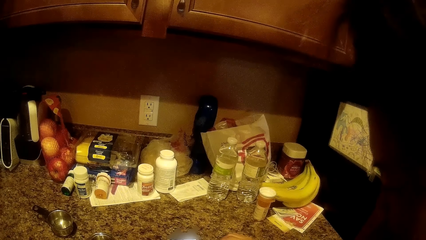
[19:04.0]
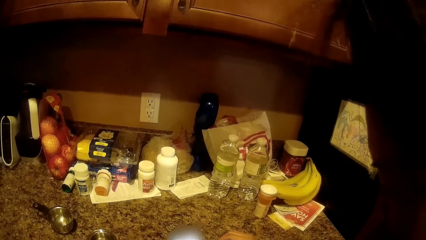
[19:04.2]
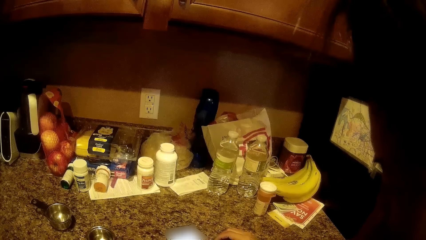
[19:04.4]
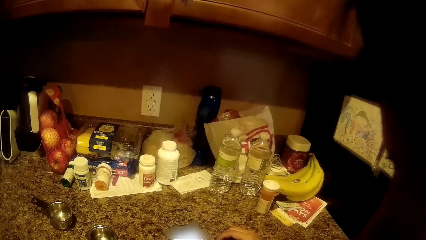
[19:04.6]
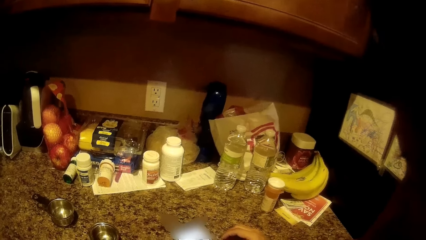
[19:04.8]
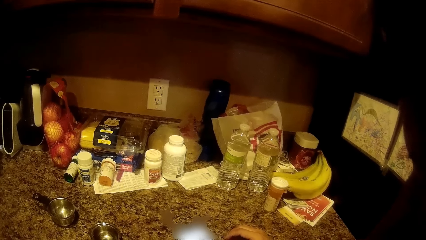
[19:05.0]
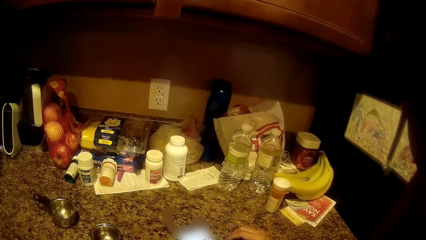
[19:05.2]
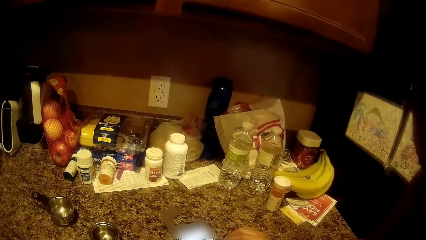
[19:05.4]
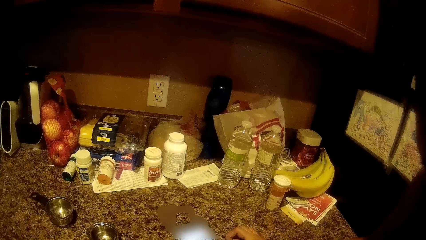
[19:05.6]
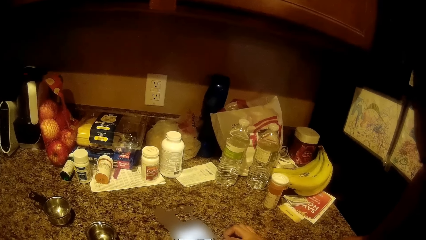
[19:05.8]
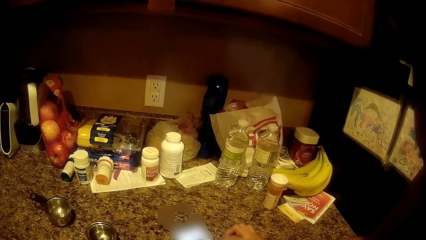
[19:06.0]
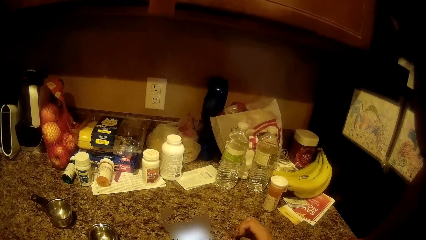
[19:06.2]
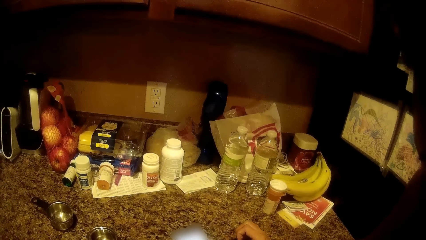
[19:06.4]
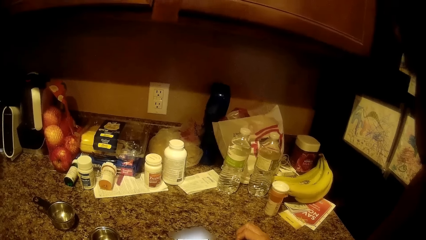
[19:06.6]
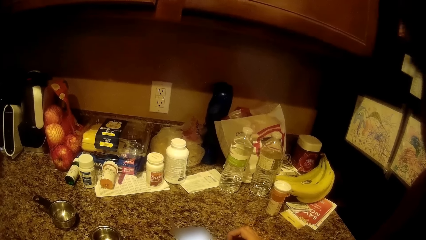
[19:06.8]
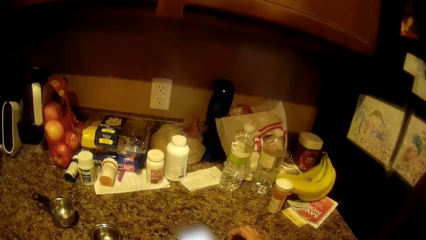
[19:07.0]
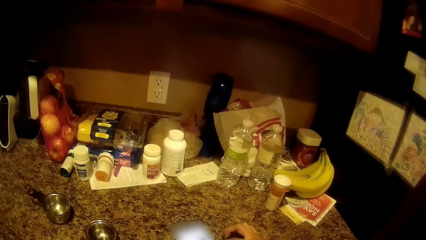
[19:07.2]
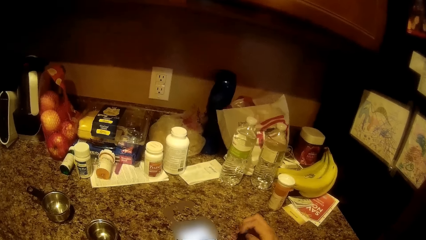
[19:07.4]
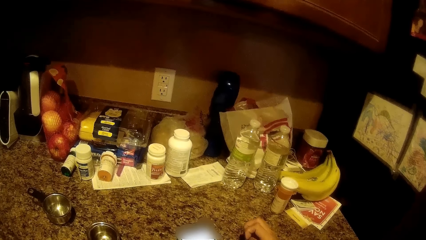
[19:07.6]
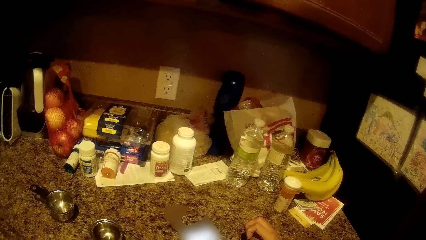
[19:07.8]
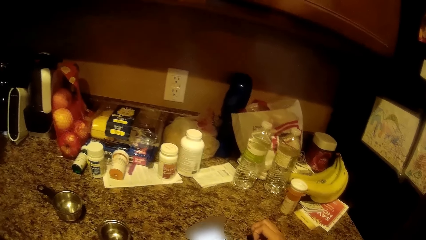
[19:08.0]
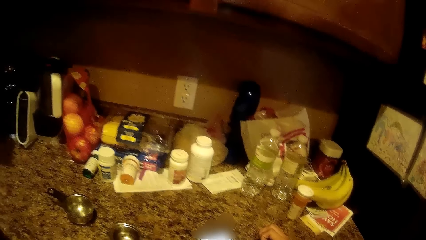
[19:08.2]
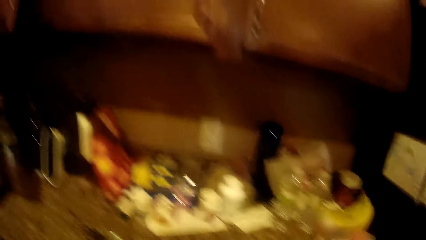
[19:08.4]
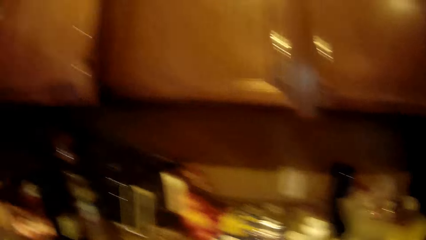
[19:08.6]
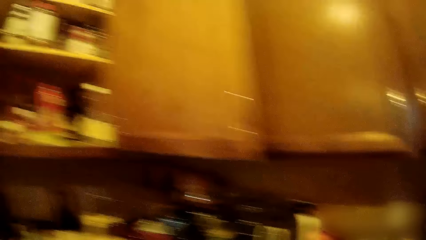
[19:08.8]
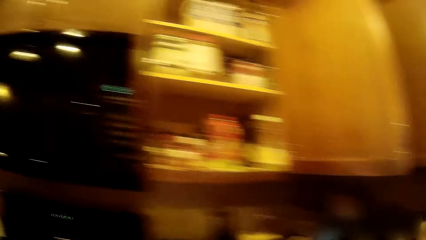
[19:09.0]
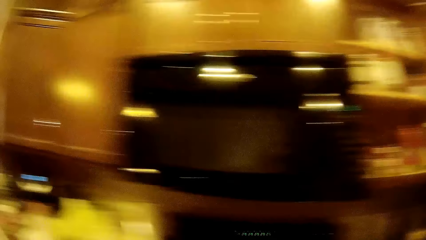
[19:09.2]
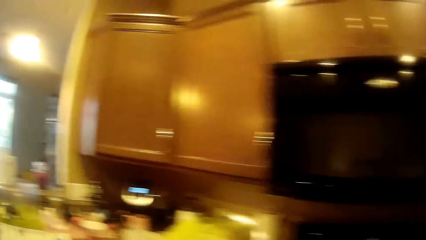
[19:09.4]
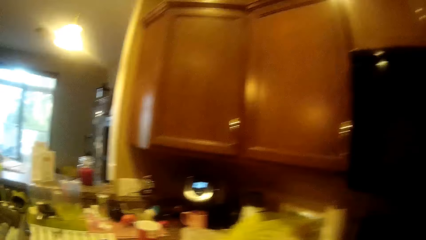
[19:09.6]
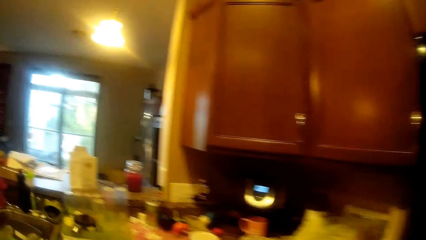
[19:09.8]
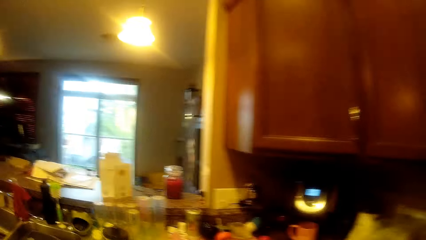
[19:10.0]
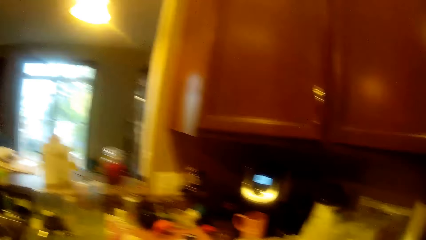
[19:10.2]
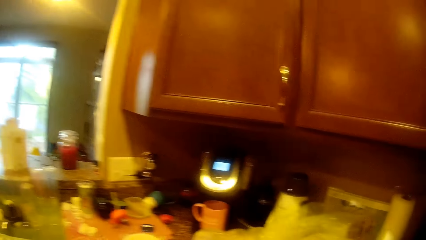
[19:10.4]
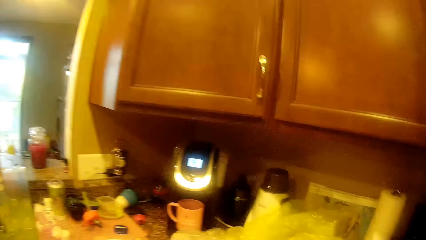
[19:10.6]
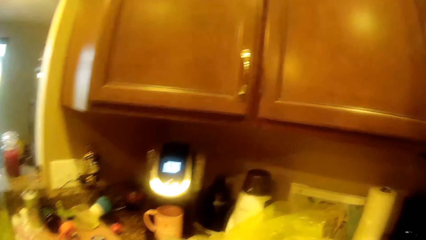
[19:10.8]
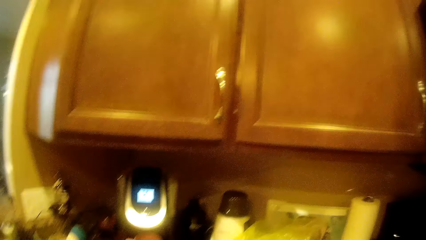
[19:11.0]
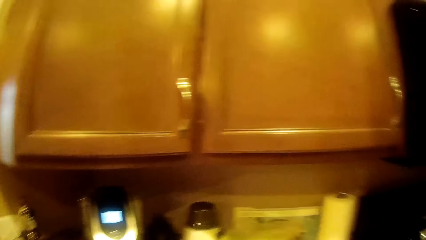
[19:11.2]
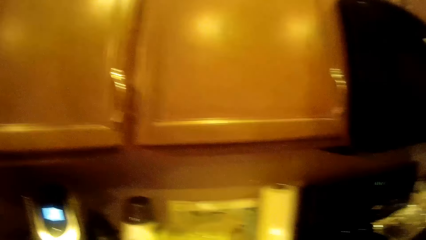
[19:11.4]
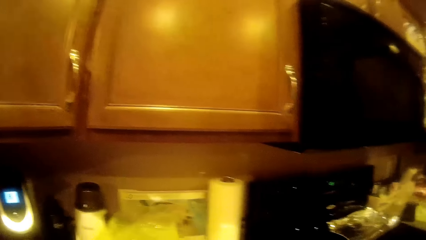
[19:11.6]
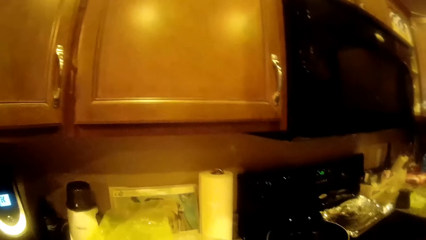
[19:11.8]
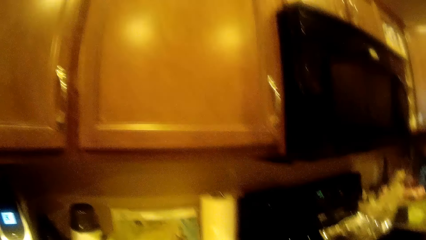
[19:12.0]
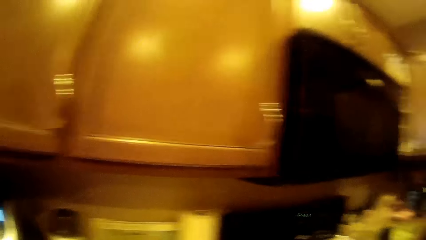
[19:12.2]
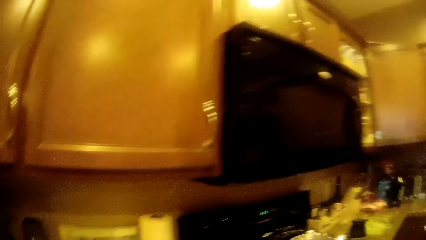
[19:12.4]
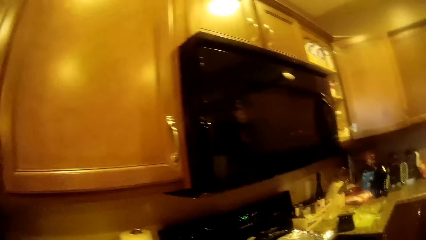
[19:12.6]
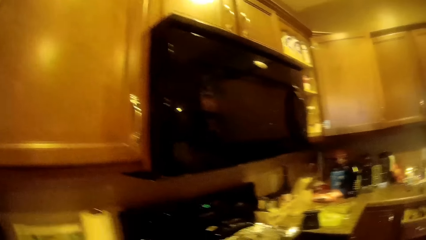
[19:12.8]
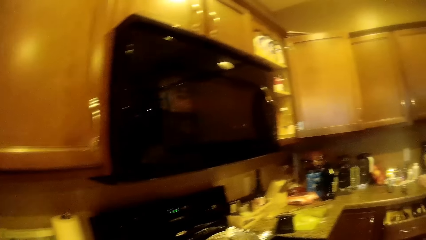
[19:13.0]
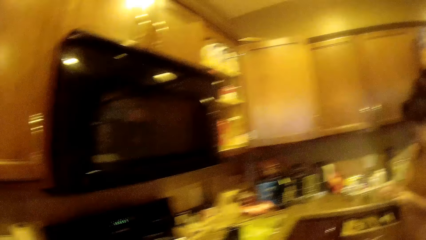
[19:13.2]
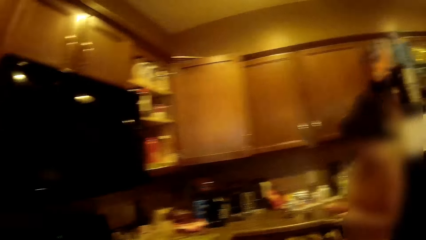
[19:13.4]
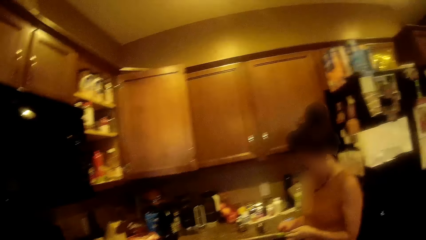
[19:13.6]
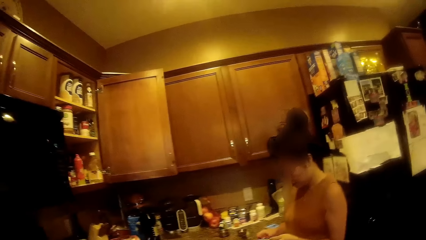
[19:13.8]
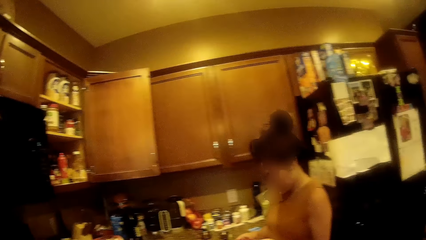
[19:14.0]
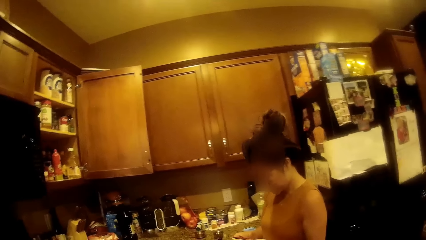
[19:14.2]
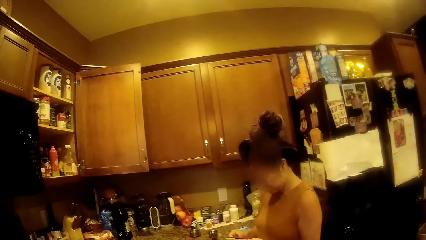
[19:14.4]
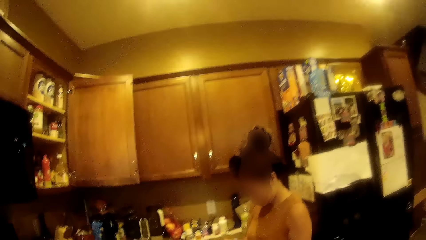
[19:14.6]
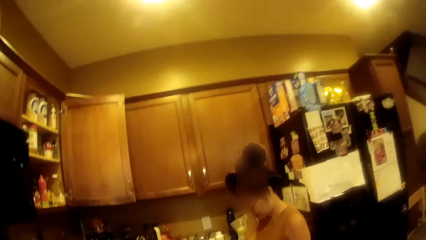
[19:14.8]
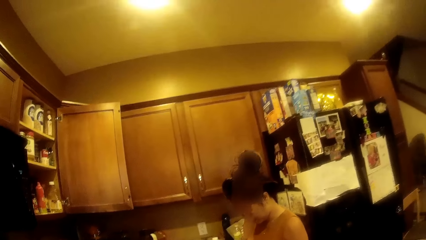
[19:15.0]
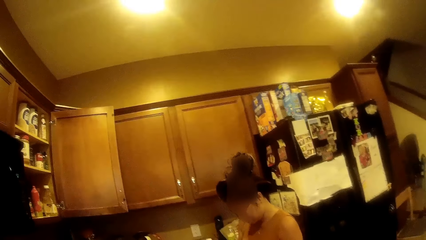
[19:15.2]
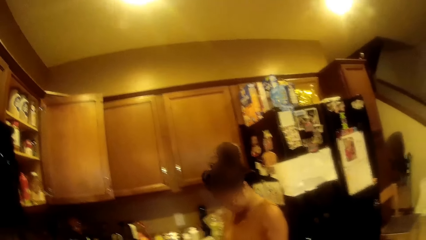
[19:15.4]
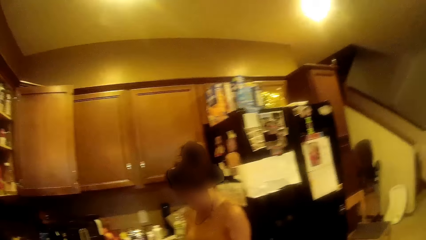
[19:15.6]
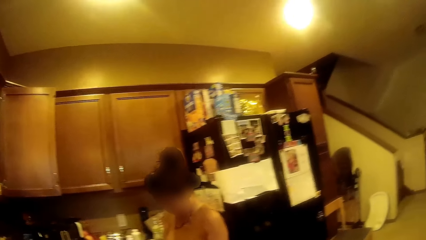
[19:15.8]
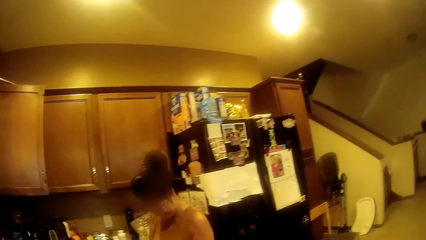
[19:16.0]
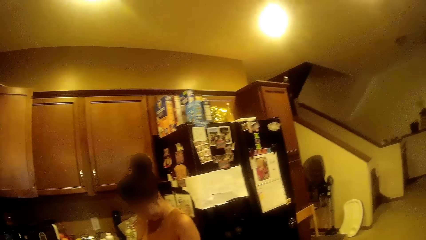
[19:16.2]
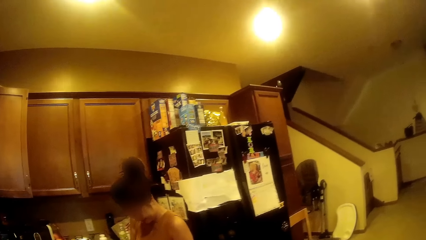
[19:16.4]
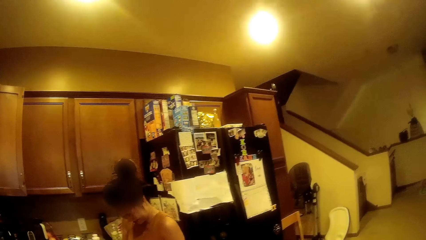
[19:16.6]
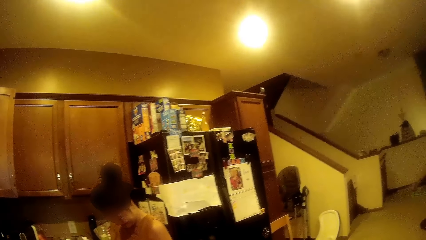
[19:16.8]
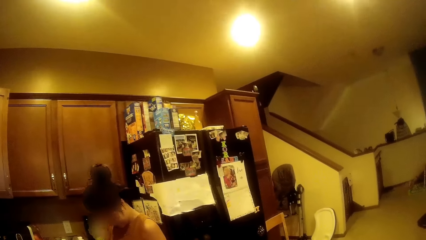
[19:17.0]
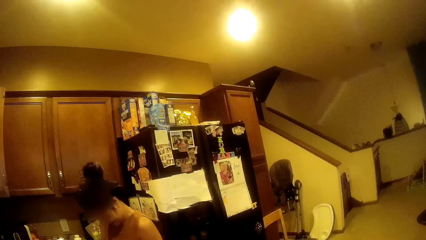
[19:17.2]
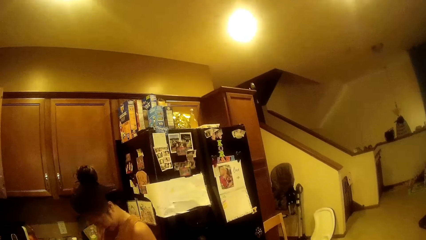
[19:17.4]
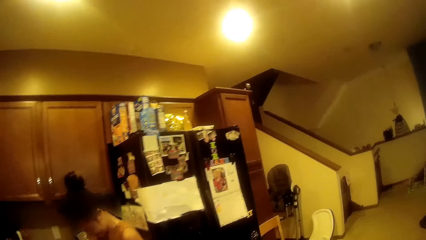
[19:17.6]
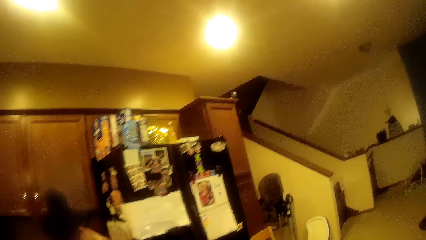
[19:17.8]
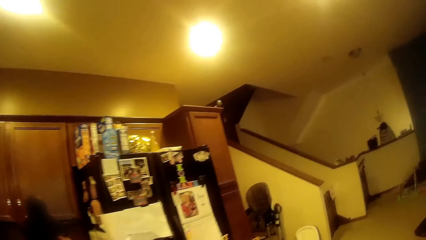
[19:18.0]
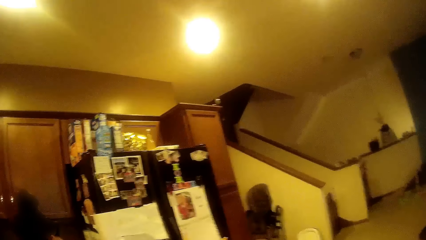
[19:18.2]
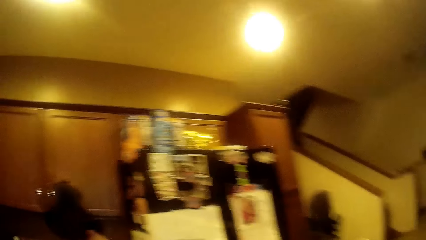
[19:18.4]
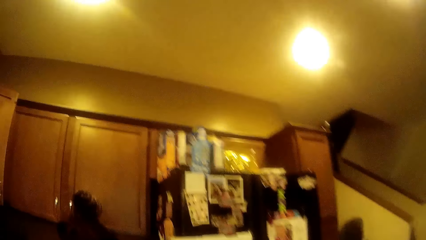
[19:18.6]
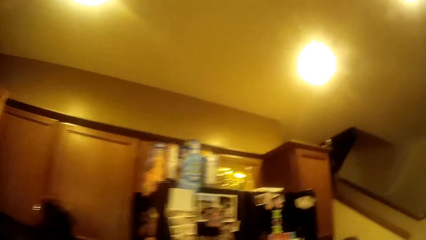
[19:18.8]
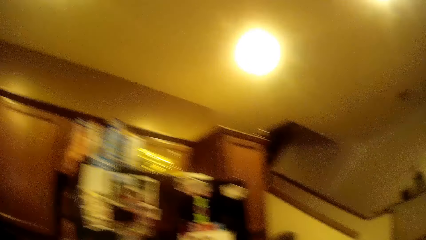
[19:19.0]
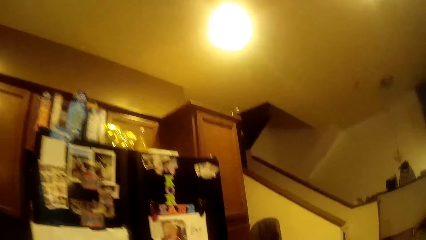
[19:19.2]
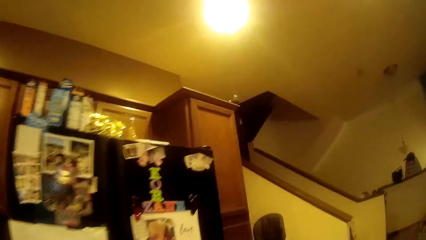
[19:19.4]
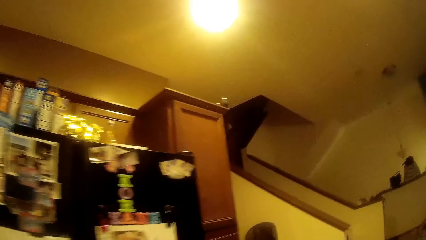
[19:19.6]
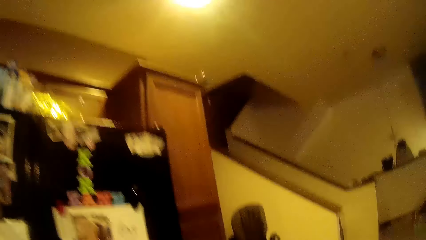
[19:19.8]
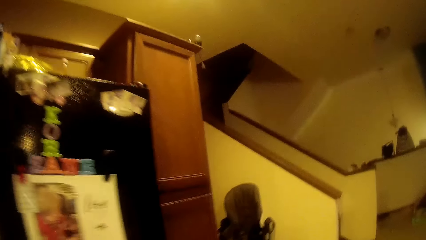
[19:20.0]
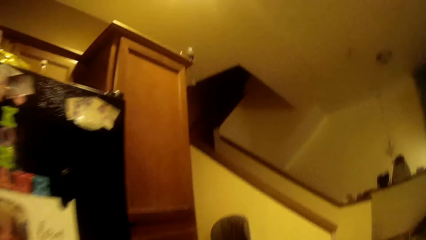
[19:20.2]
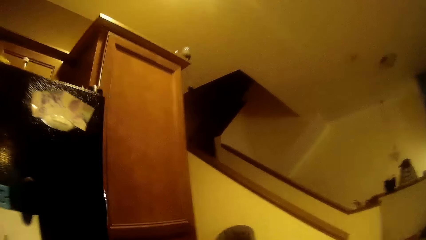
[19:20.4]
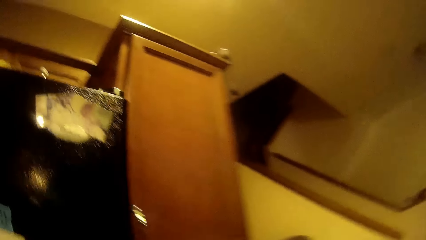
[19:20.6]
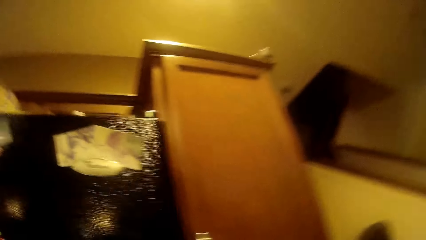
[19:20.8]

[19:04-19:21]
A person talks to another person and a third person while she is dialing her phone.
